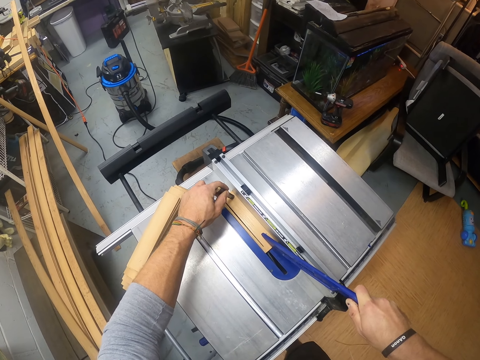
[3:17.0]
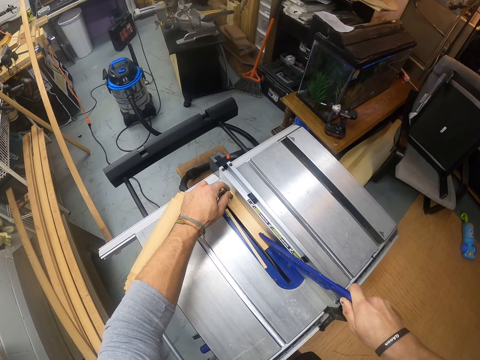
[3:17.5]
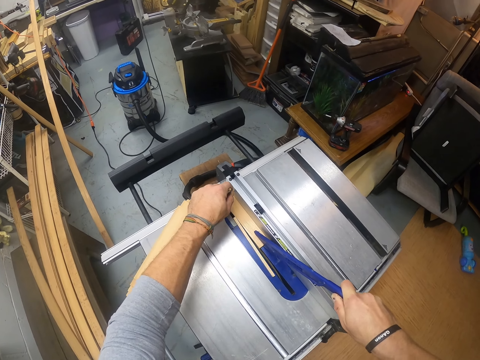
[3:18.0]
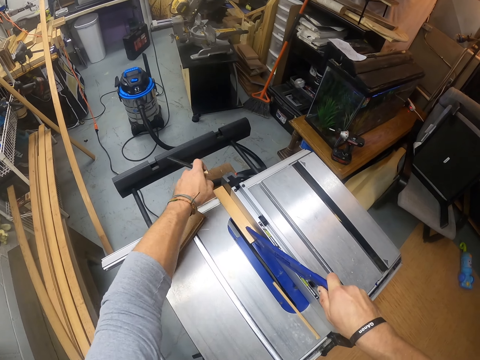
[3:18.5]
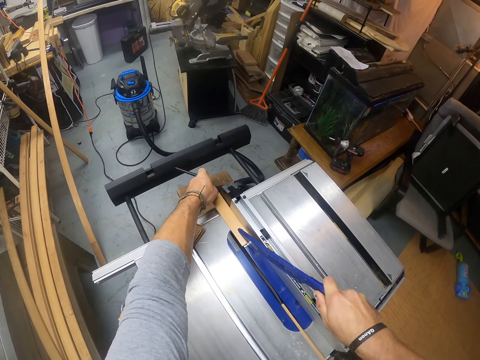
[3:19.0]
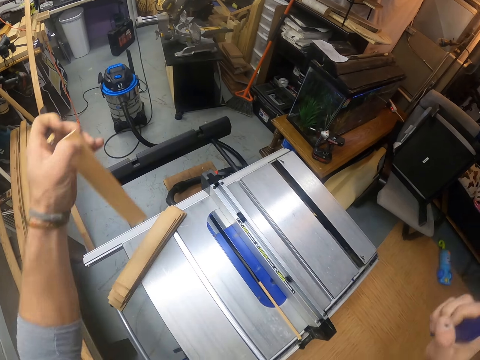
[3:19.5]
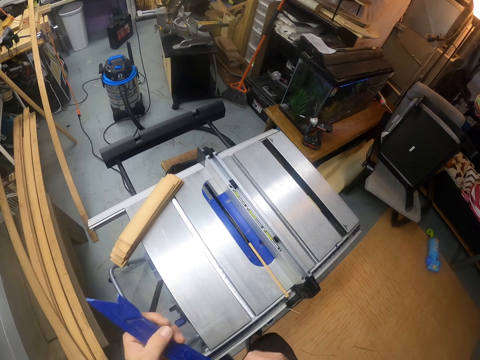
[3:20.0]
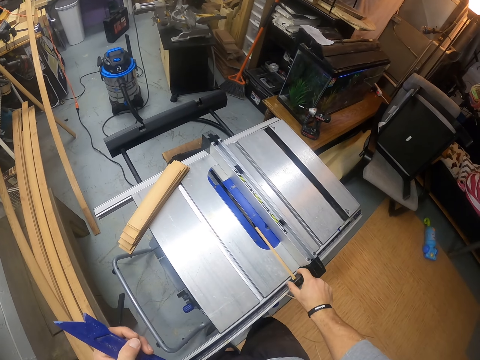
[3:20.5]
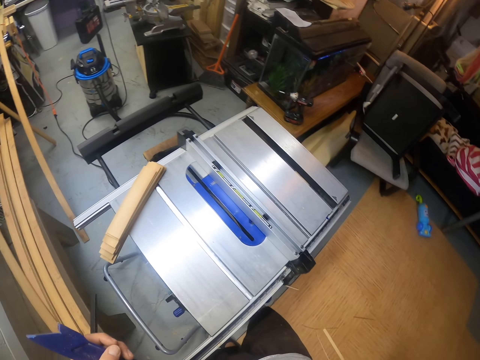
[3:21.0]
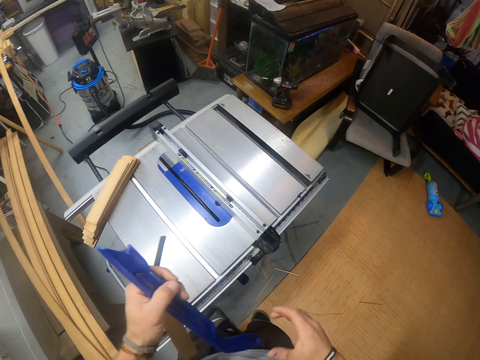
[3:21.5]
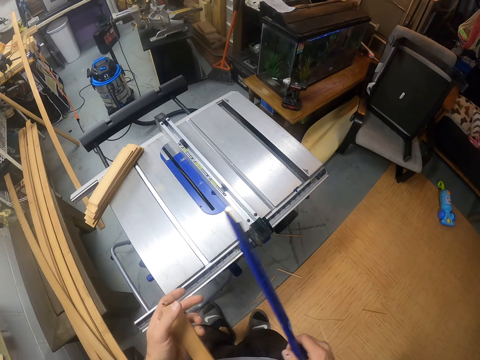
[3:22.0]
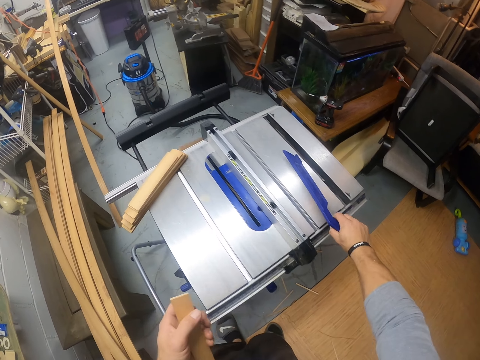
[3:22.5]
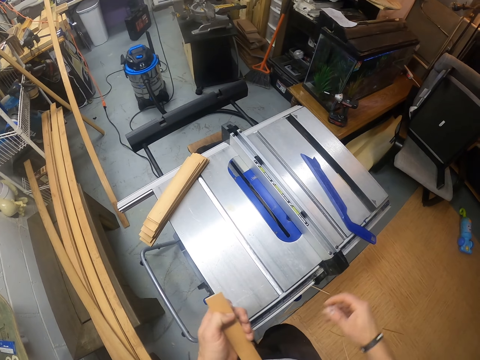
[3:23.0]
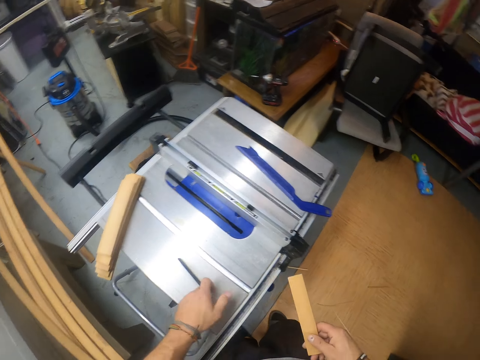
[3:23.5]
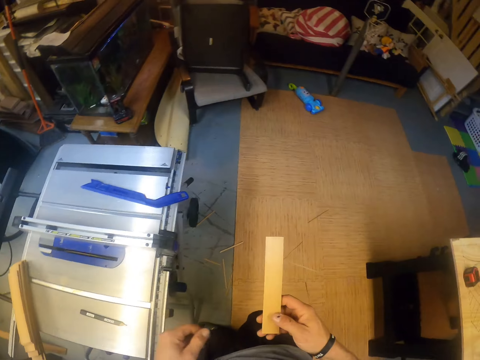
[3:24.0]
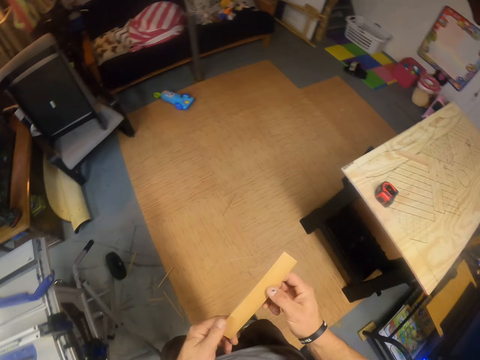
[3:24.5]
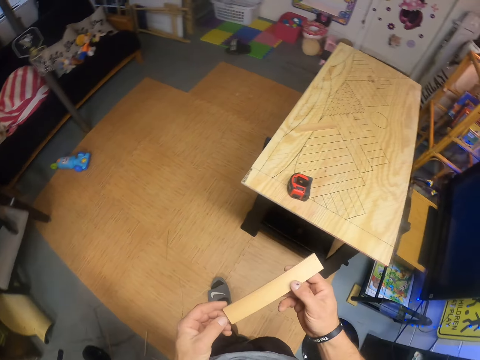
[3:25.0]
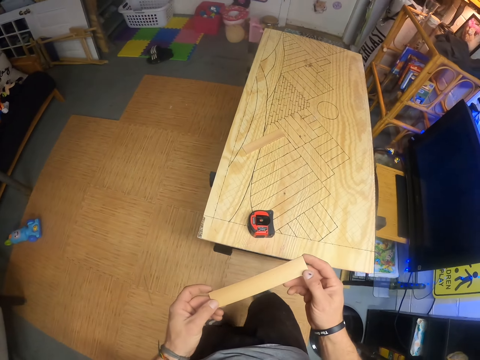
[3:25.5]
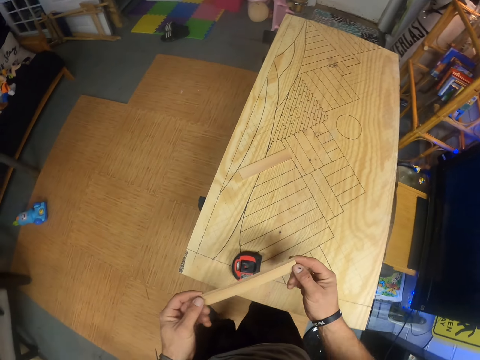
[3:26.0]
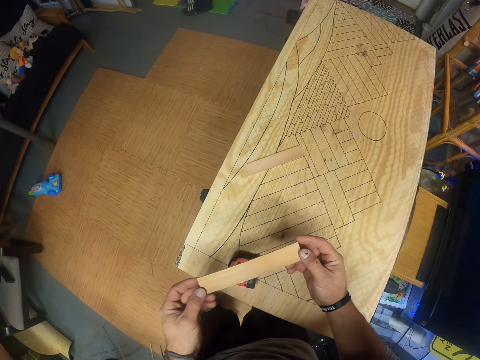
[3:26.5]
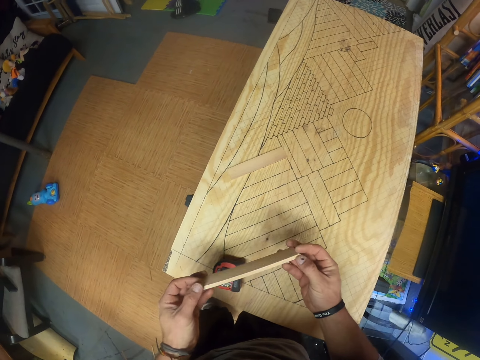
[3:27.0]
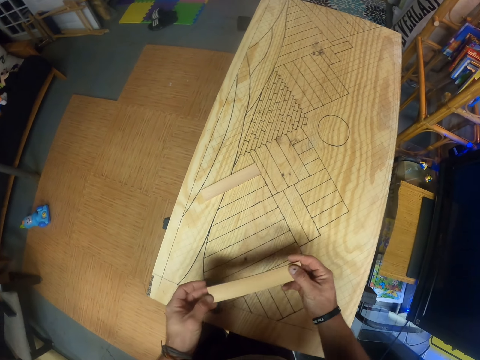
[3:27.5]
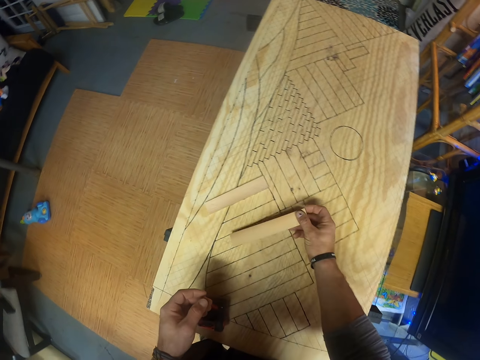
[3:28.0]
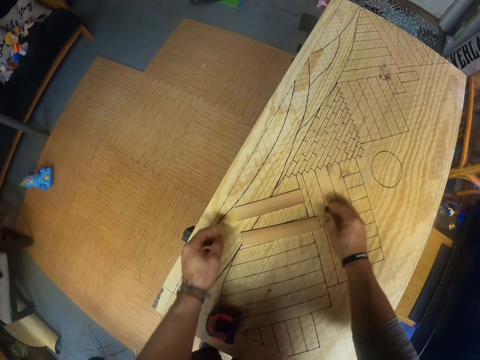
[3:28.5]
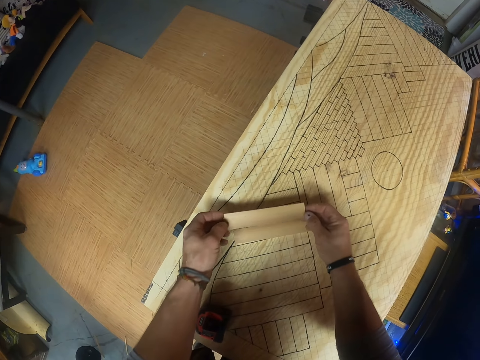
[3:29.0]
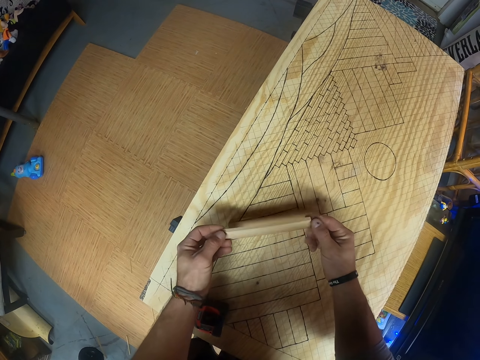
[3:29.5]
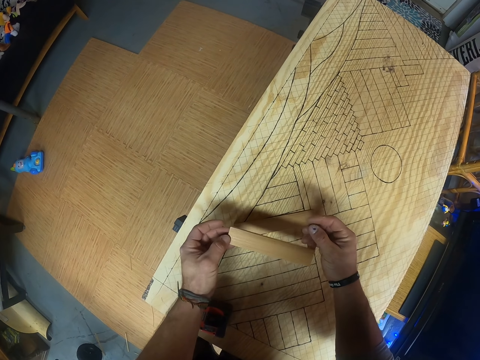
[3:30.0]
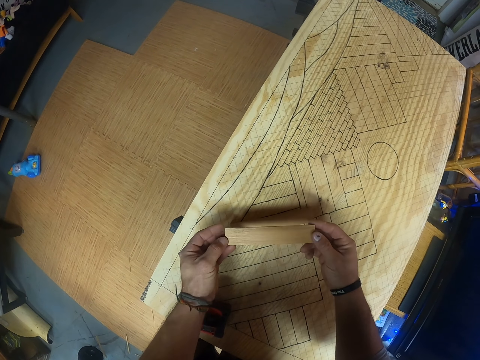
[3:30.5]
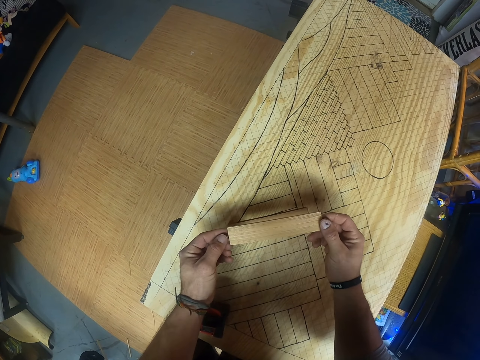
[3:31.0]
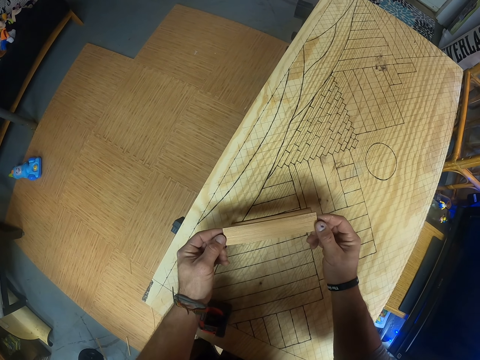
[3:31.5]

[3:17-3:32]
The camera wearer slices a piece of wood with the cutting machine. He takes the cut-plank from the table saw with his left hand. He transfers the table saw push stick from his right hand to his left hand. He removes the piece of cut-plank from the table saw with his right hand. He picks the wood debris from the table. He transfers the table saw push stick from his left hand to his right hand. He drops the wood debris on the ground. He holds something in the hands. He drops the table saw push stick on the table saw with his right hand. He puts something on the table. He adjusts the cut-plank with both hands. He drops the cut-plank on the table with his right hand. He takes the cut-plank from the table with both hands.

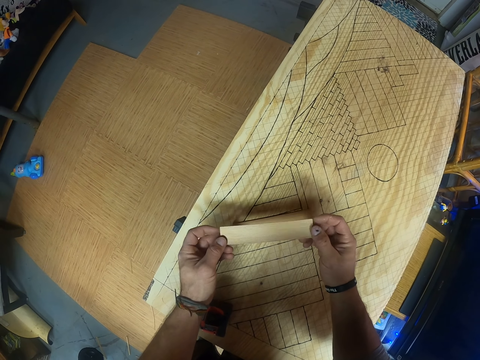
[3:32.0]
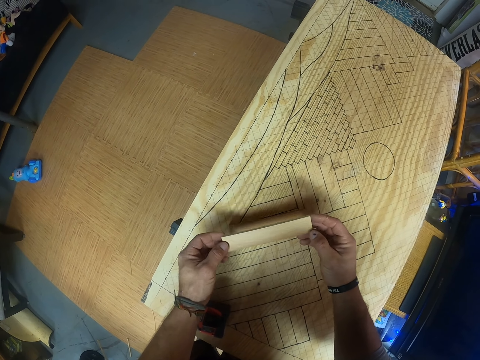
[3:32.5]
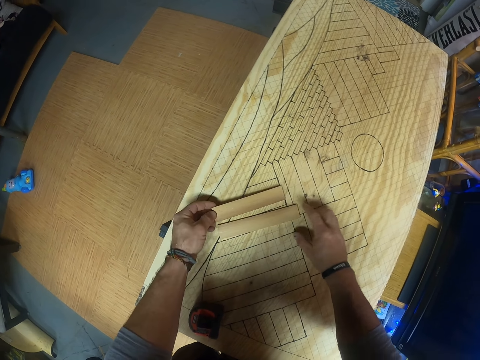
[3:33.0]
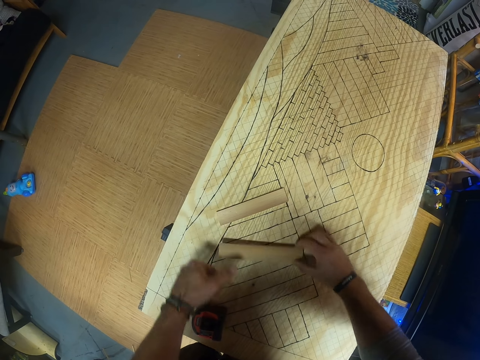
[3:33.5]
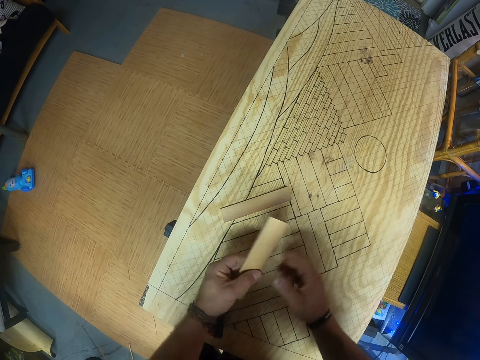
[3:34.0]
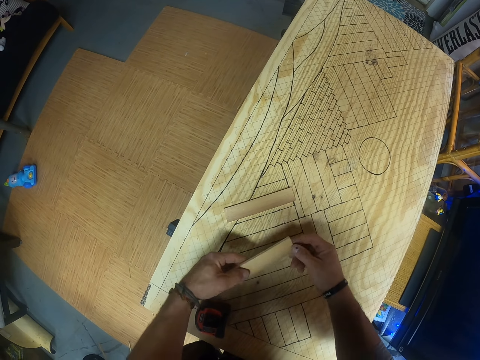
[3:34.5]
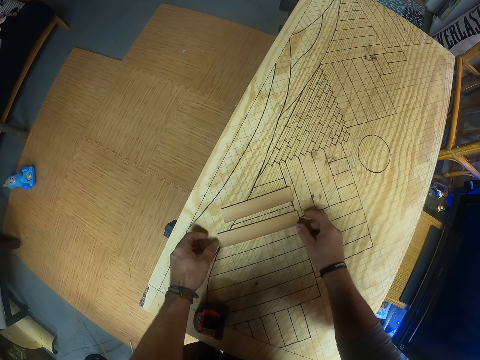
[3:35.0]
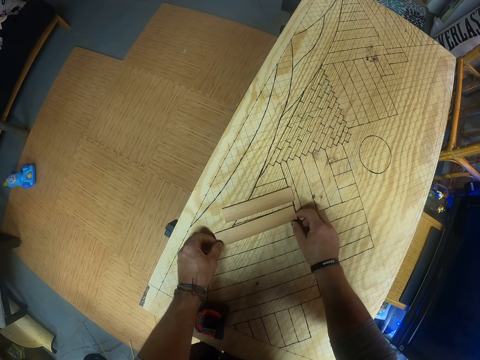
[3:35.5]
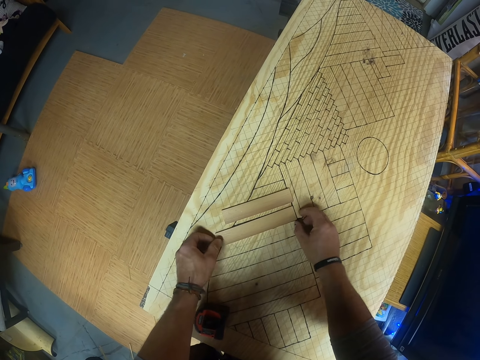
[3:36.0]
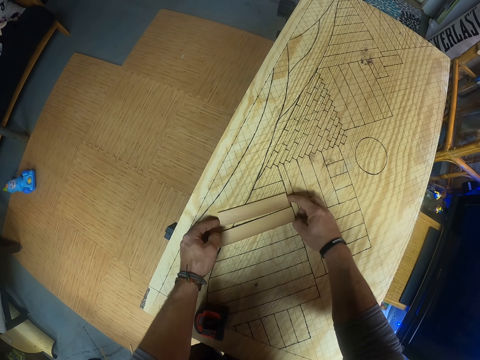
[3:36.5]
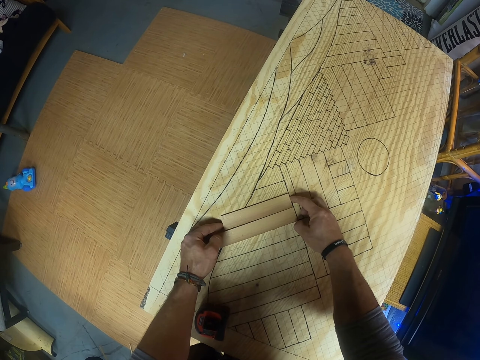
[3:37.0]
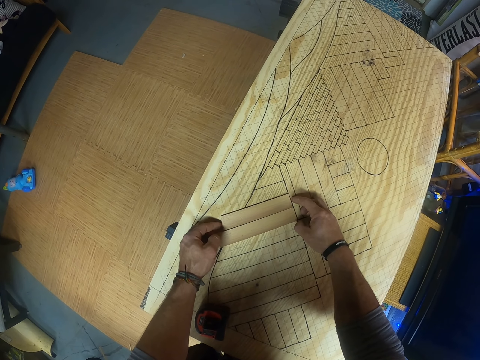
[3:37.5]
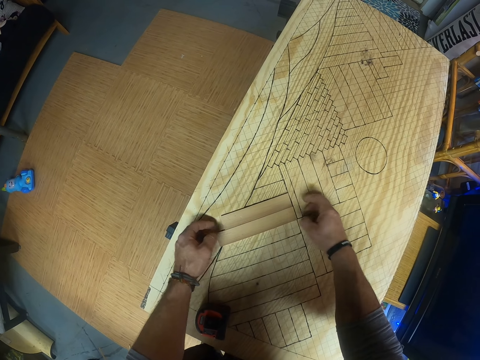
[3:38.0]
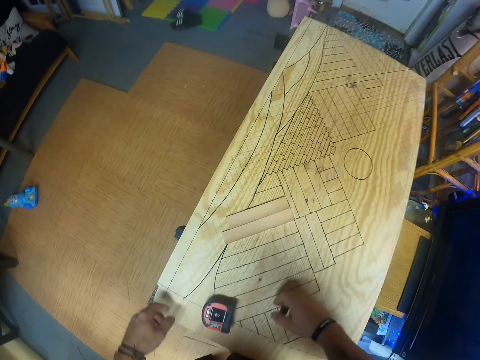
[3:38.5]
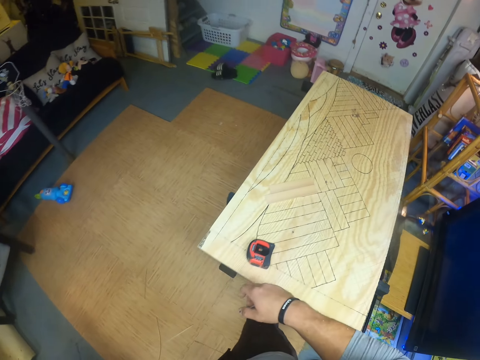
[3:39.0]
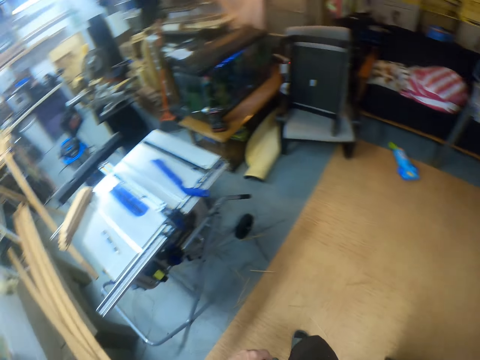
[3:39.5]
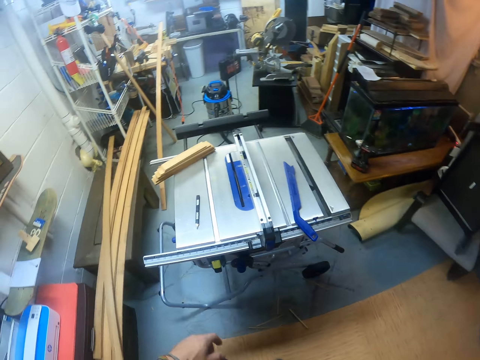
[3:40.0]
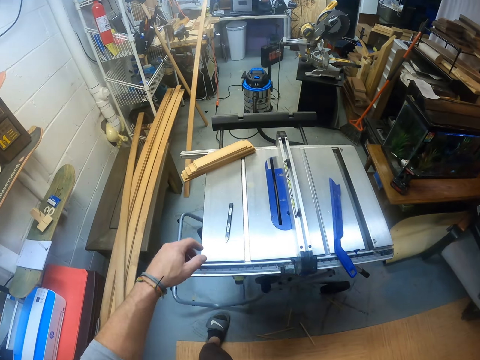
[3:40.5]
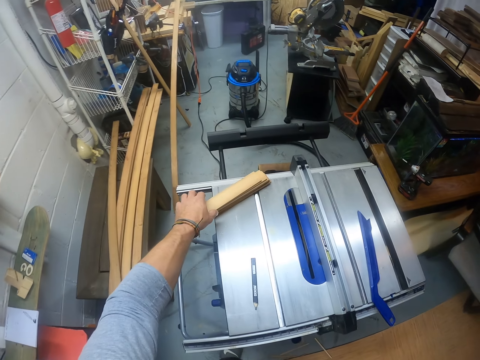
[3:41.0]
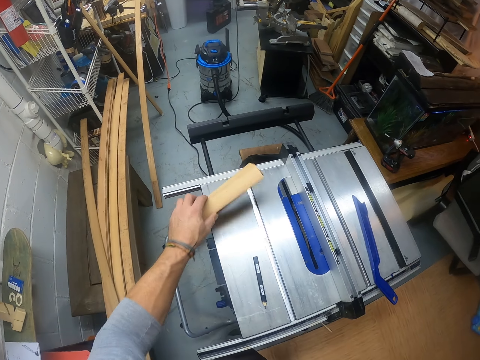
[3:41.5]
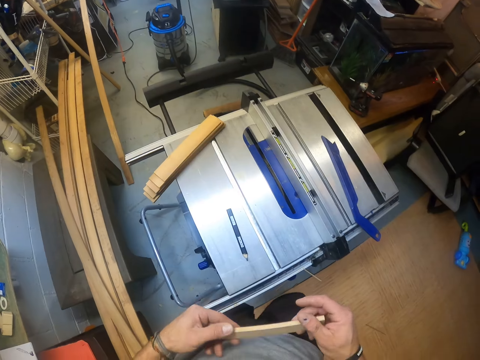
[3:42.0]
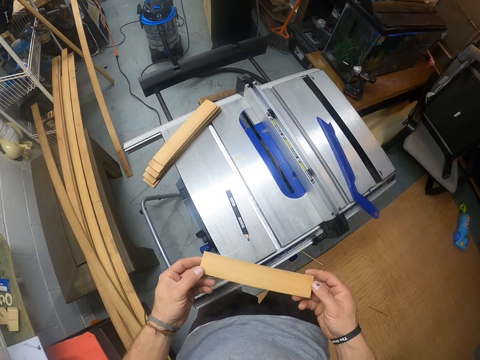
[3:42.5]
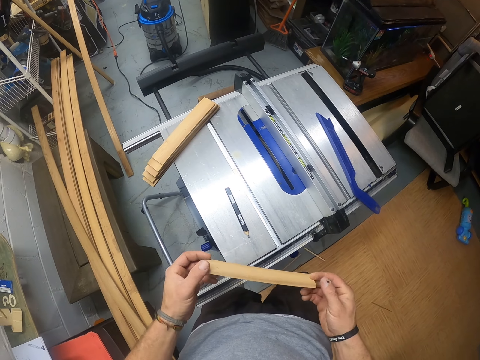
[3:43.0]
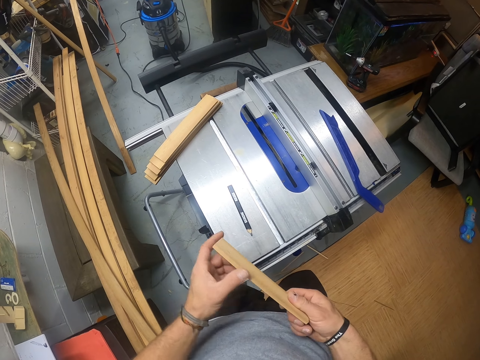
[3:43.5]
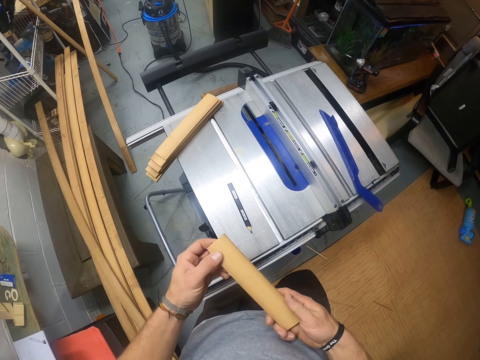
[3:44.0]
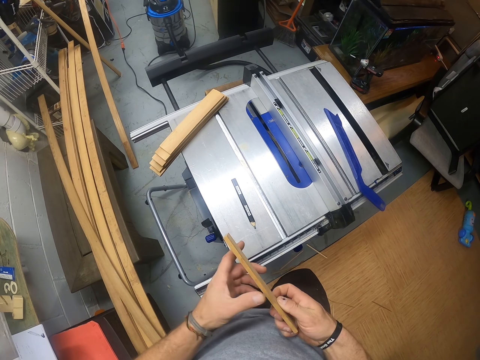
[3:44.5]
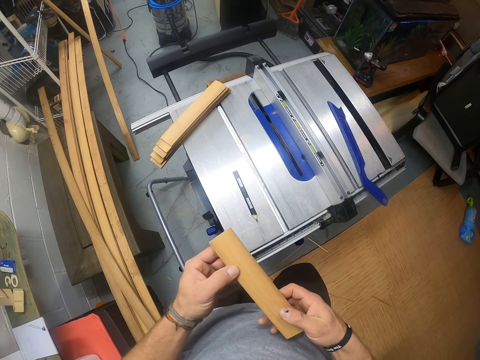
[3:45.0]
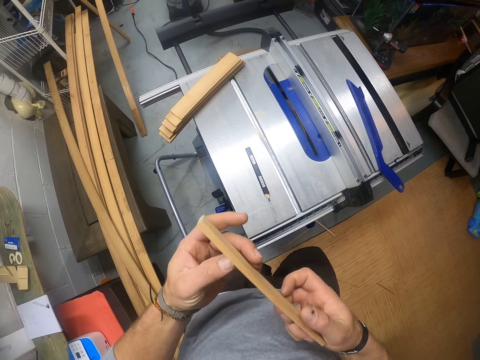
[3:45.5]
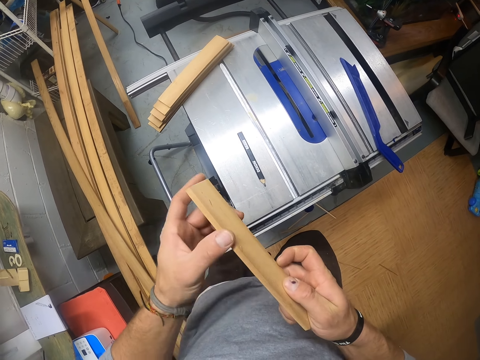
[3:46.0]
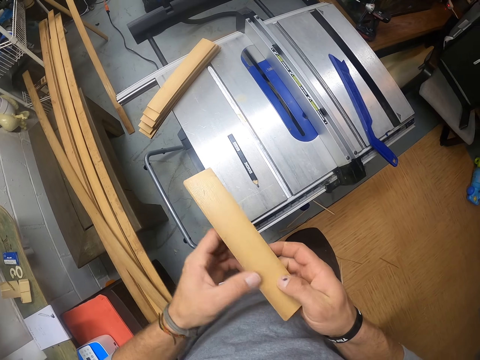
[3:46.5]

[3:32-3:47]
The camera wearer drops the cut-plank on the table with his left hand. He takes the cut-plank from the table with his right hand. He places the cut-plank on the table with both hands. He fixes a piece of wood on a drawing. He adjusts the cut-plank on the table with both hands. He takes a plank from the set of planks on the table saw with his left hand. He adjusts the plank with both hands.
